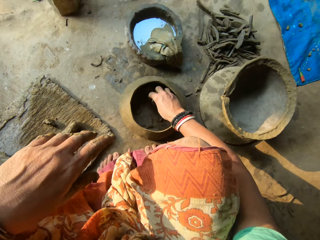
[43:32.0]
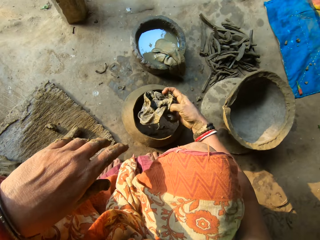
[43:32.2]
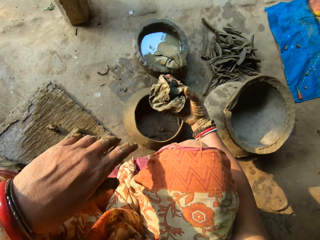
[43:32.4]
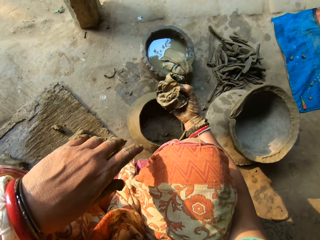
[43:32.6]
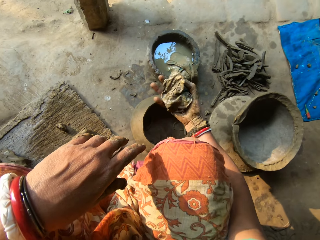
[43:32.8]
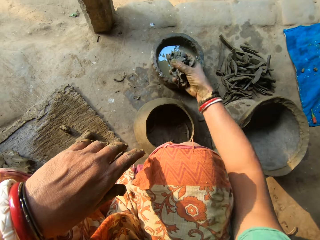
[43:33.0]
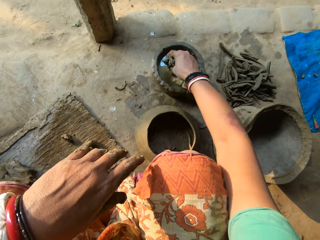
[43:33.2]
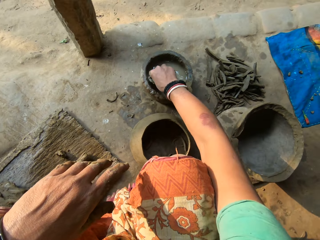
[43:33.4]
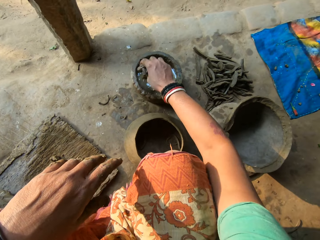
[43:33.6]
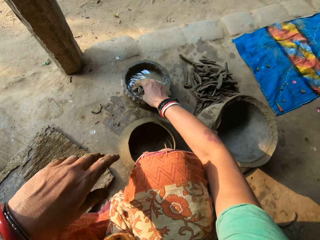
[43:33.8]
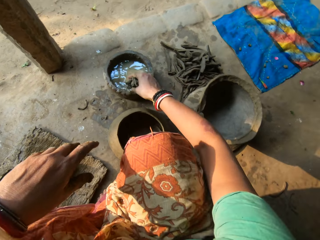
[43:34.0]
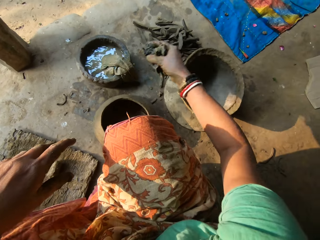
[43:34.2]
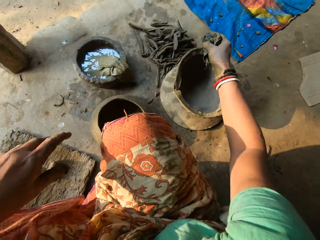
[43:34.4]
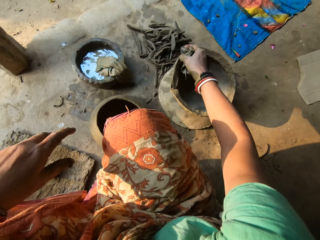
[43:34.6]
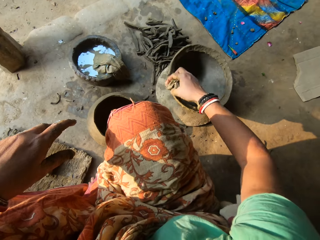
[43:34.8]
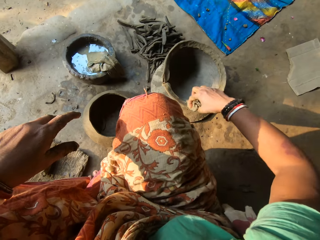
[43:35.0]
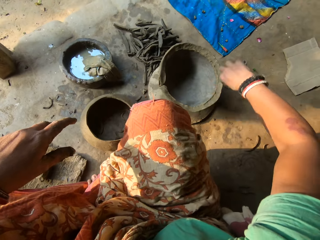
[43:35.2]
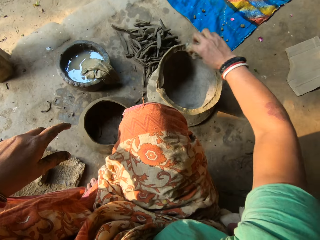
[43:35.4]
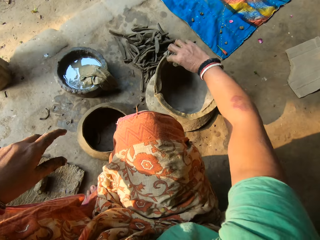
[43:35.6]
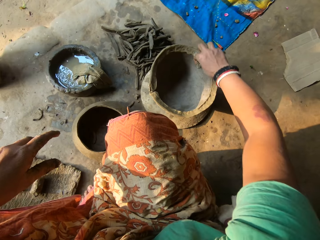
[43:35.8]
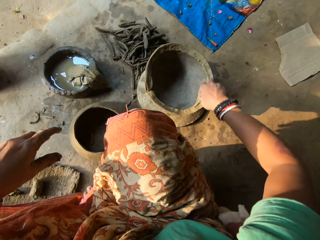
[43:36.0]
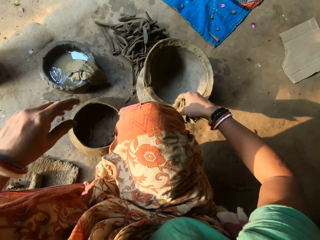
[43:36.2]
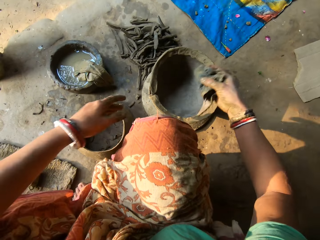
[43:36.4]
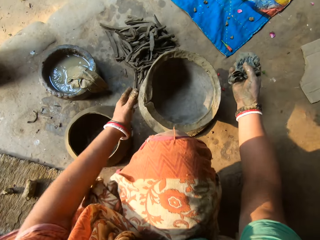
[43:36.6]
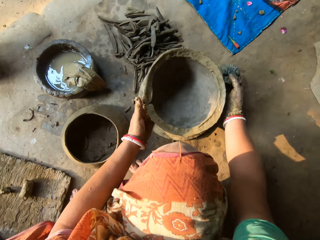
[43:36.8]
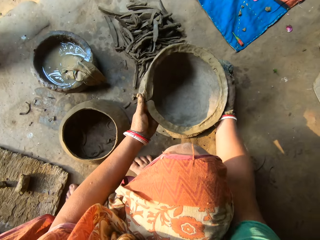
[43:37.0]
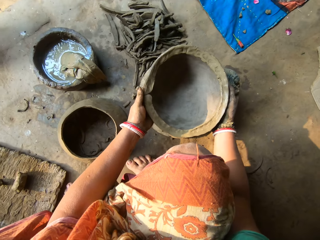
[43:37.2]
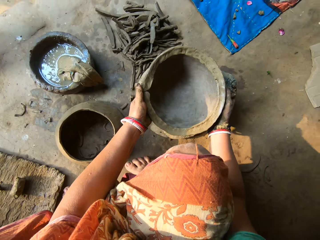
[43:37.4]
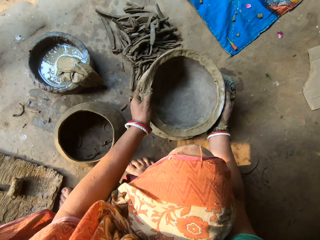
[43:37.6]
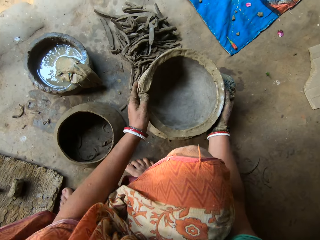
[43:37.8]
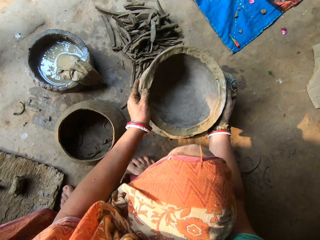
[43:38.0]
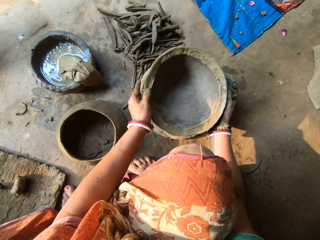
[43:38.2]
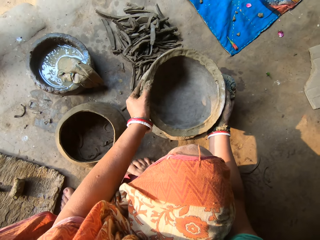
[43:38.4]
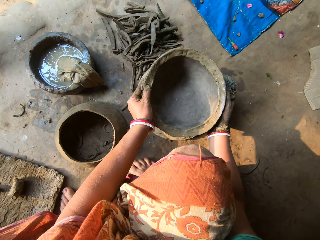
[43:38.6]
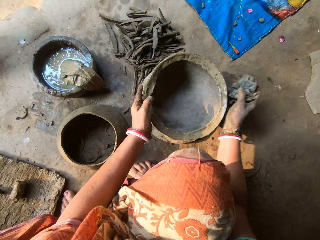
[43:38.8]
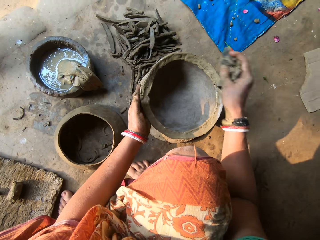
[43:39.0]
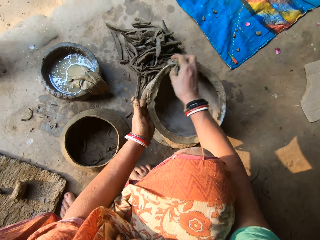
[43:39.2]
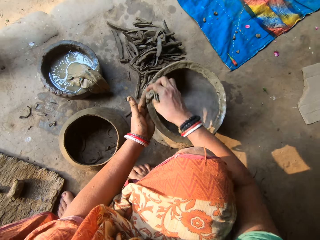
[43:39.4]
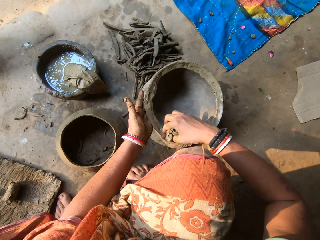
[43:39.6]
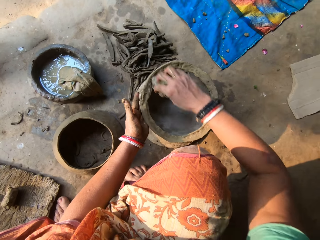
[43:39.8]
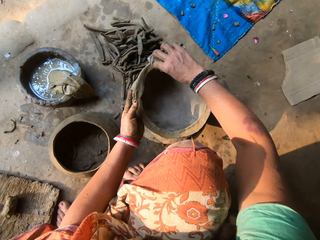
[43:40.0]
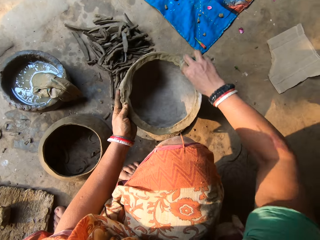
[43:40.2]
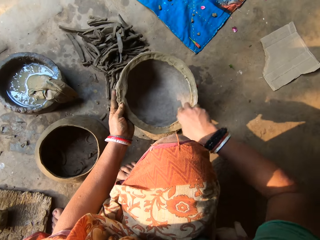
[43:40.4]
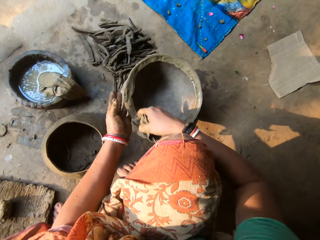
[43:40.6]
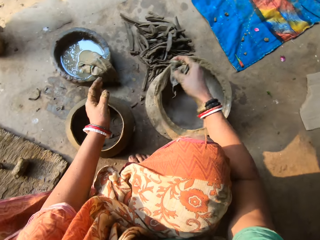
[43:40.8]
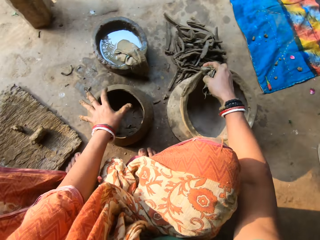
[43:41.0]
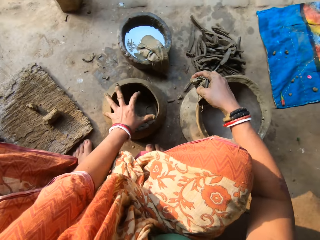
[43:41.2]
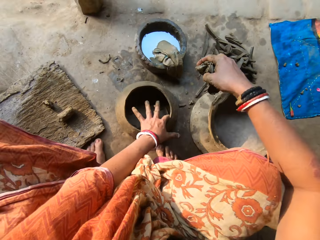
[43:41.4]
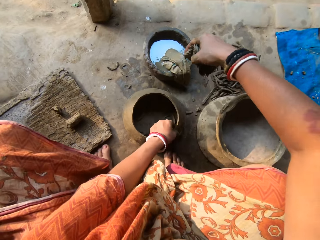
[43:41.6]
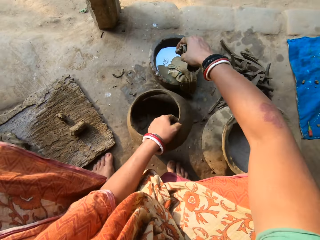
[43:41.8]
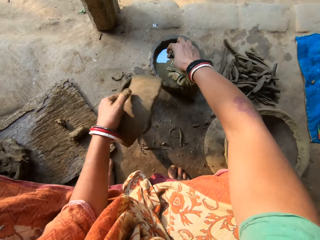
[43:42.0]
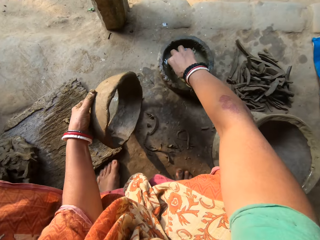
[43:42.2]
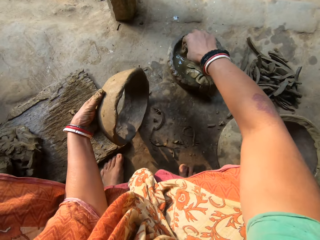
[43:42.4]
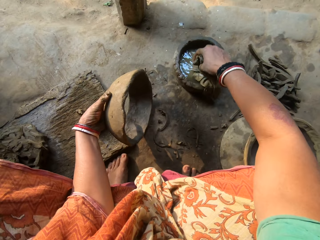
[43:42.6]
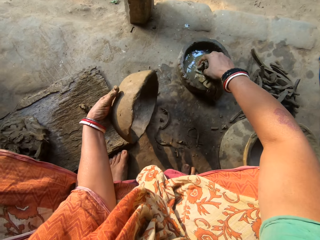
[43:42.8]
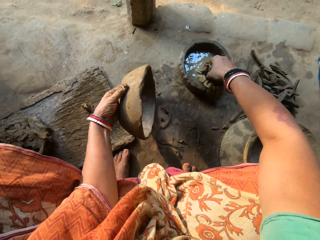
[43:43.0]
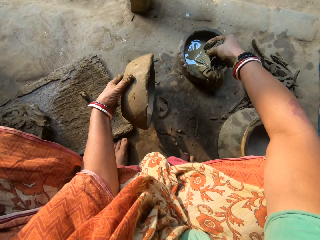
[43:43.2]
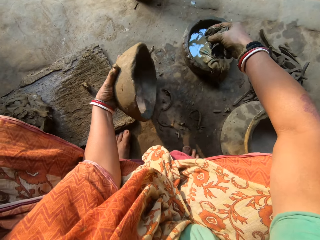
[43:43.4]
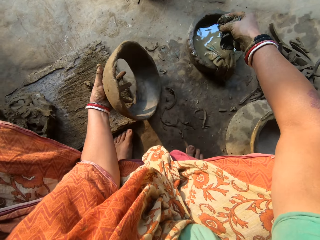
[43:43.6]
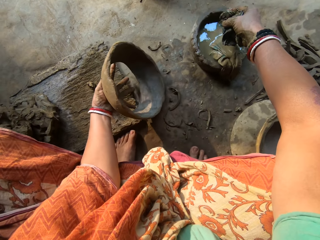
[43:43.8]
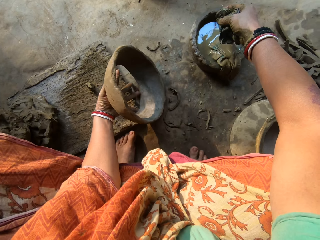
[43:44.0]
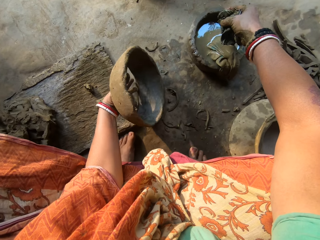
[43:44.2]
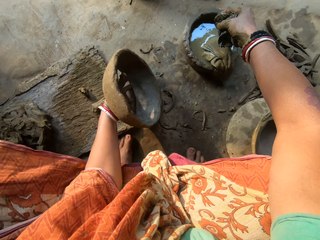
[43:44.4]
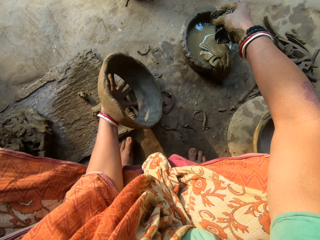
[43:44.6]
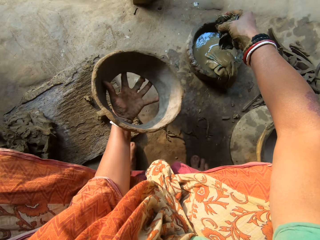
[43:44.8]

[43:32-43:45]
The camera wearer picks up the napkin or cloth piece on the floor with her right hand. She dips the napkin in her right hand in the water. She cleans the edge of the ceramic clay with the napkin in her right hand. She adjusts the ceramic clay on the lid with both hands. She cleans the edge of the ceramic clay with the napkin in her right hand. She picks the ceramic clay on the floor with her left hand. She dips the napkin in her right hand in the water. She shakes the piece of cloth.

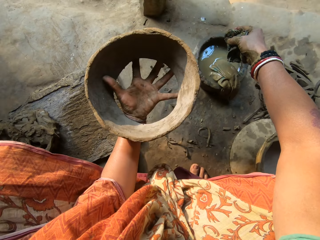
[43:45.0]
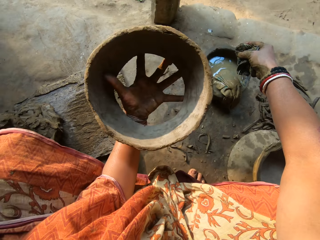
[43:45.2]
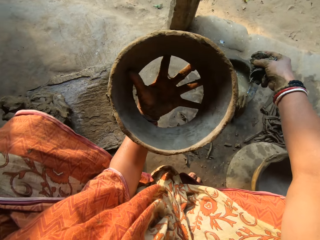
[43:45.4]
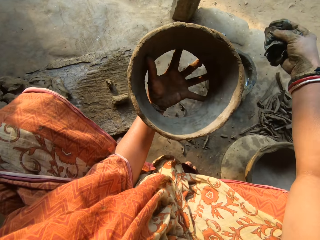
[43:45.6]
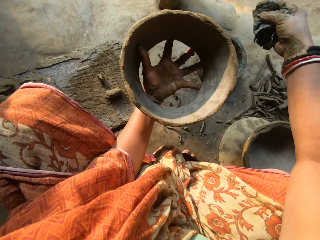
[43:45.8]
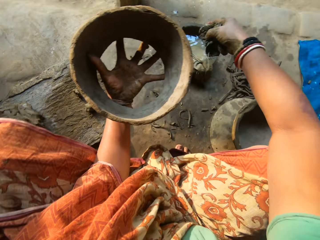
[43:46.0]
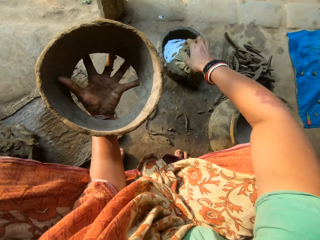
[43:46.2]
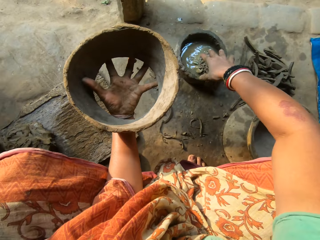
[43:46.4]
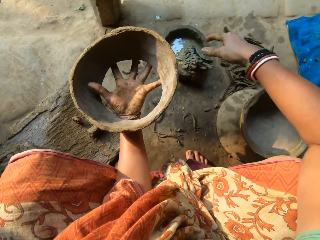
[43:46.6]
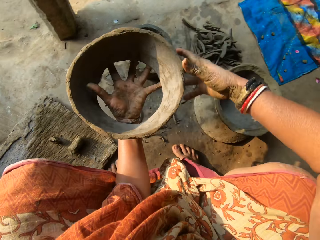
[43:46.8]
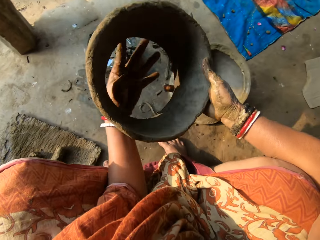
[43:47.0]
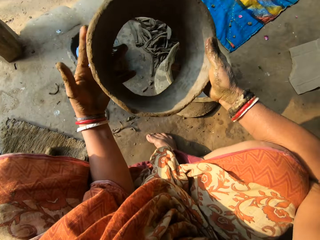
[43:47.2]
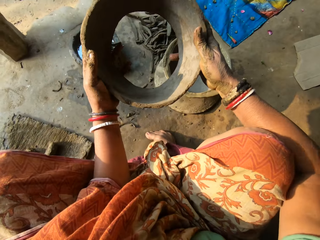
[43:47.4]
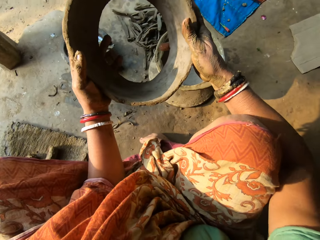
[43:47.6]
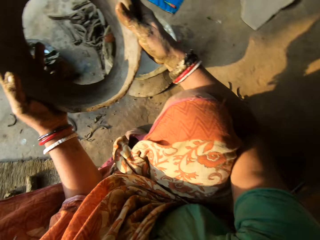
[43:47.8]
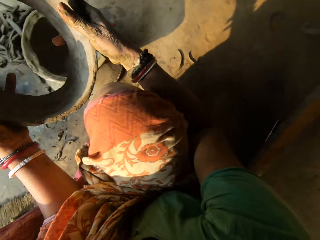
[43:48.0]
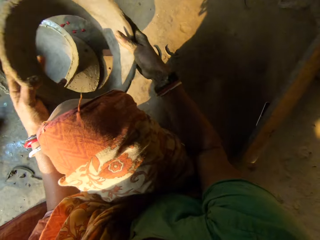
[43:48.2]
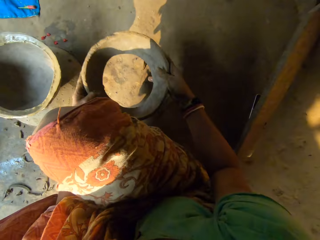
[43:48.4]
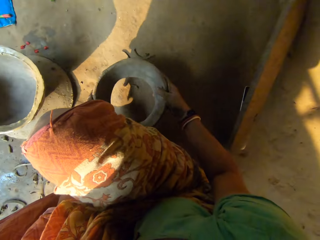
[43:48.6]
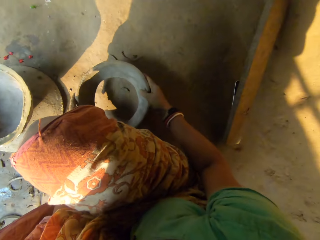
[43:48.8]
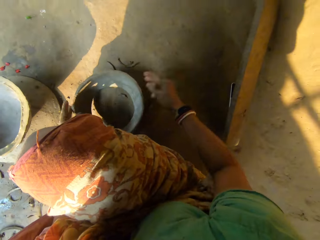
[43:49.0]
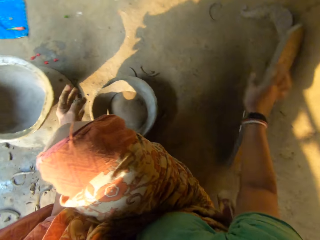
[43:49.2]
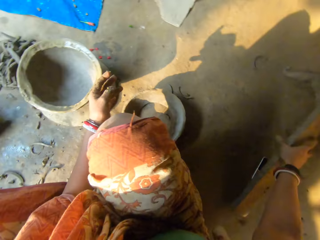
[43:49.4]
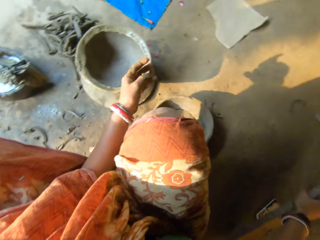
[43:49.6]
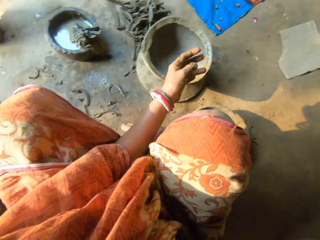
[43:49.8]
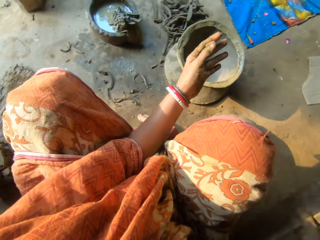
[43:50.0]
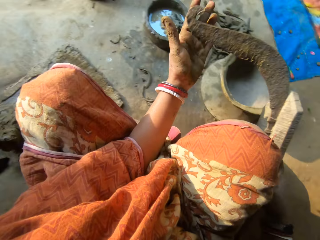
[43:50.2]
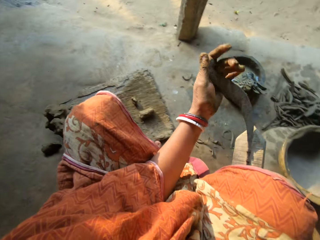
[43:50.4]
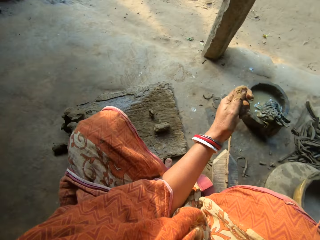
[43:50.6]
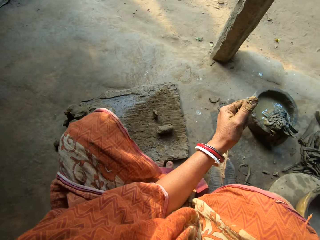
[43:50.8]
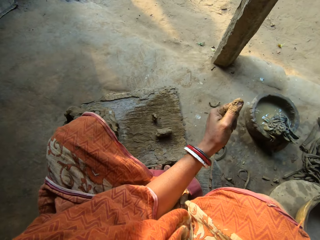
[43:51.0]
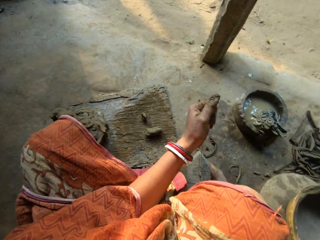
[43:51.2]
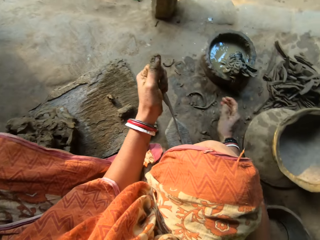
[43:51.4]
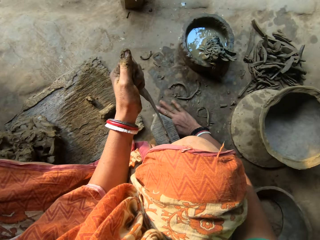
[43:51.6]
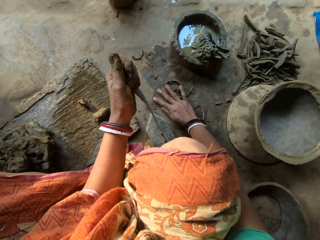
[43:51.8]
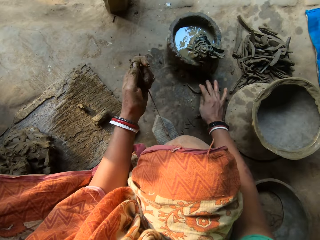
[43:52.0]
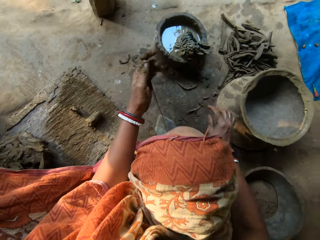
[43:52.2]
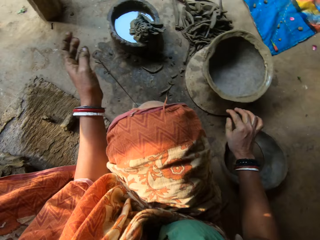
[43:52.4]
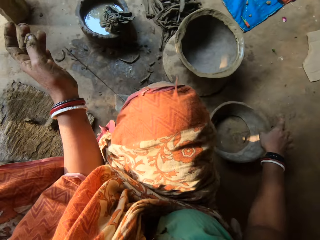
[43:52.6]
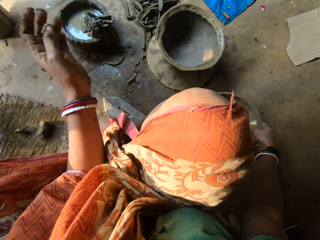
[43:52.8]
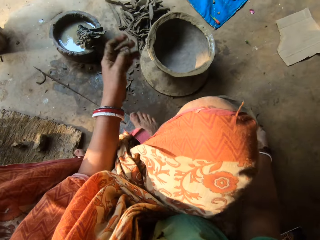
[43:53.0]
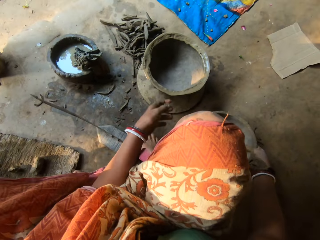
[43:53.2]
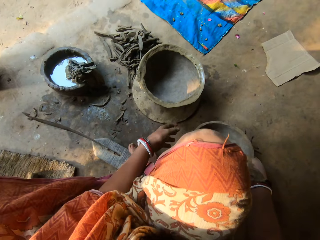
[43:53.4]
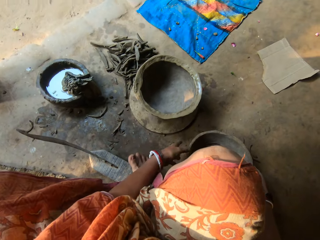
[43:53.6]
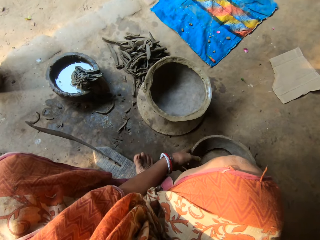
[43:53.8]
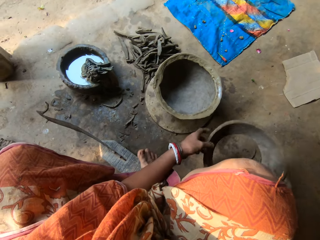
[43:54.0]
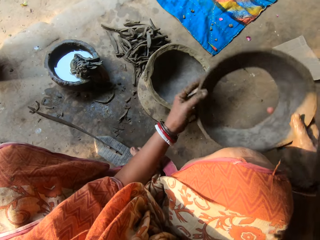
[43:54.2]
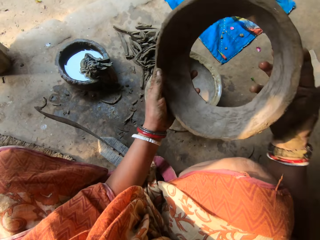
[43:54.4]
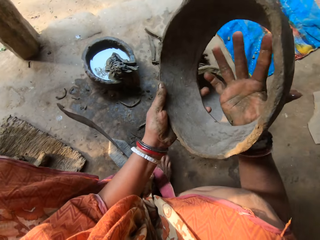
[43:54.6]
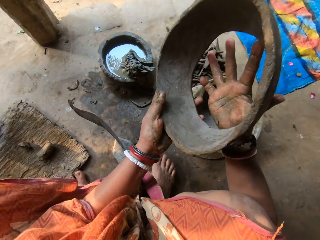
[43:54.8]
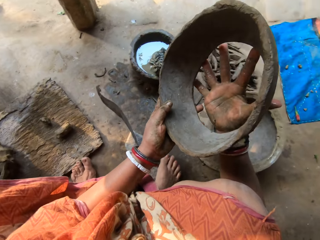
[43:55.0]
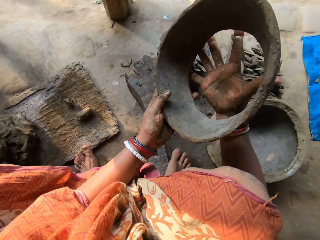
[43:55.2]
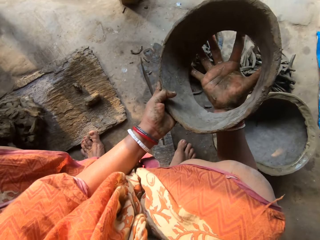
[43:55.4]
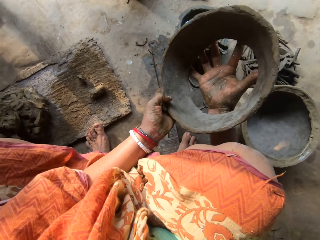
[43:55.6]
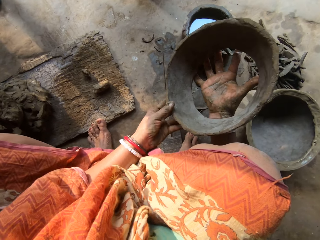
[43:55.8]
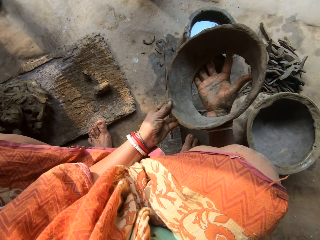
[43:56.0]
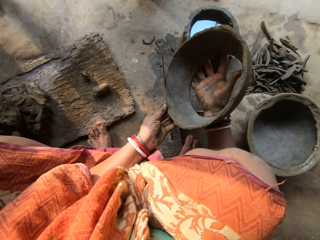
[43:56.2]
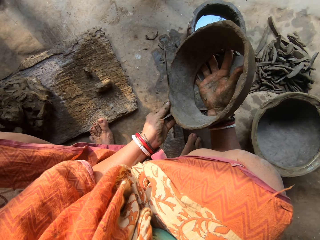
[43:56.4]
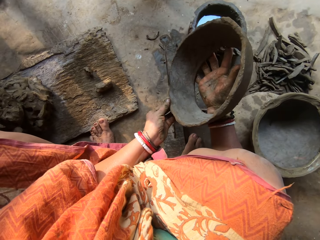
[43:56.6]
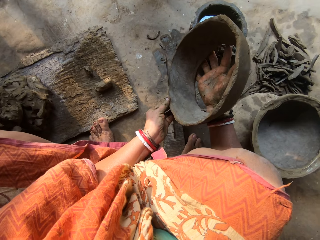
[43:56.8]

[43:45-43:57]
The camera wearer raises the piece of a pot. She drops the piece of cloth. She holds the piece of the pot with both hands. She drops the ceramic clay or pot on the floor with both hands. She picks up a saw or panga on the floor with her right hand. A child converses with the camera wearer. The camera wearer wipes the panga. She clears the floor with her right hand. She picks the ceramic clay on the floor with both hands. She holds the pot with two hands. She cuts the pot.
